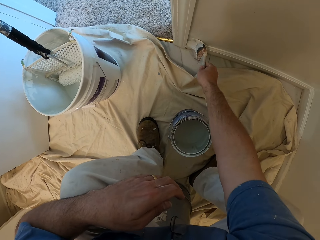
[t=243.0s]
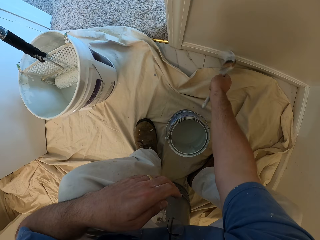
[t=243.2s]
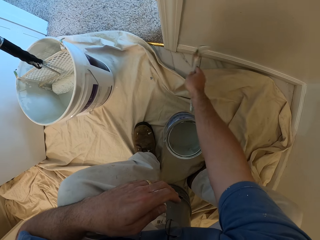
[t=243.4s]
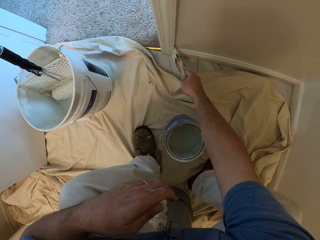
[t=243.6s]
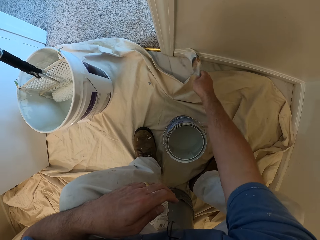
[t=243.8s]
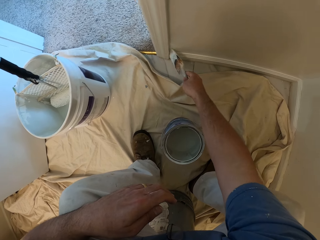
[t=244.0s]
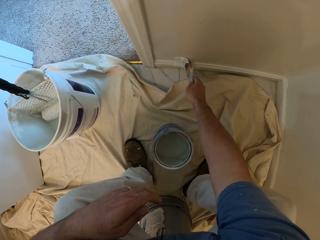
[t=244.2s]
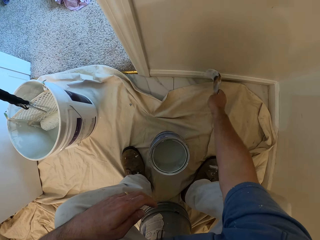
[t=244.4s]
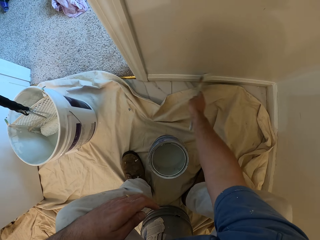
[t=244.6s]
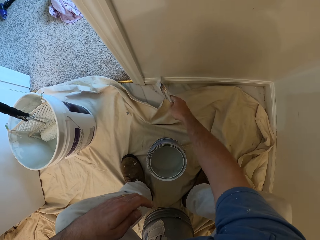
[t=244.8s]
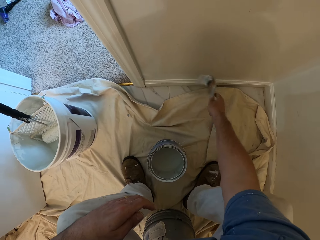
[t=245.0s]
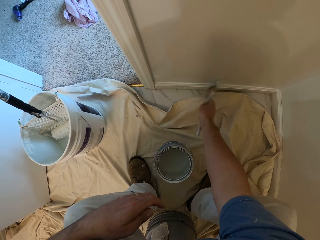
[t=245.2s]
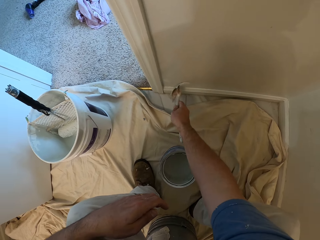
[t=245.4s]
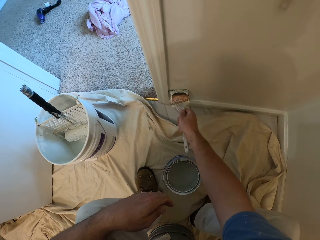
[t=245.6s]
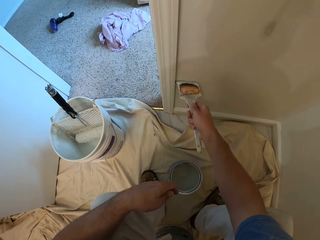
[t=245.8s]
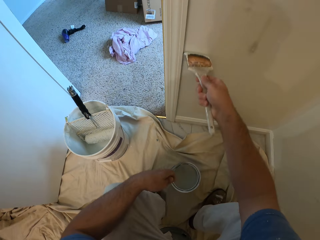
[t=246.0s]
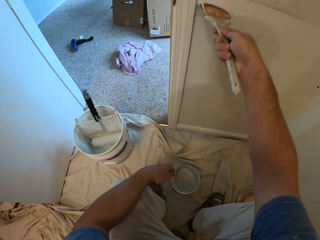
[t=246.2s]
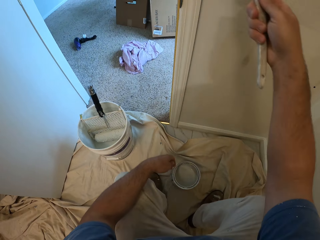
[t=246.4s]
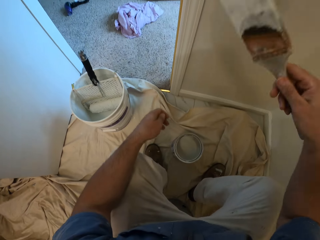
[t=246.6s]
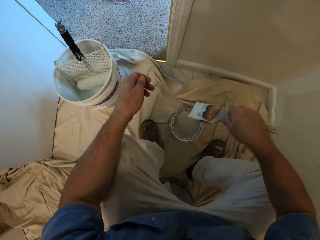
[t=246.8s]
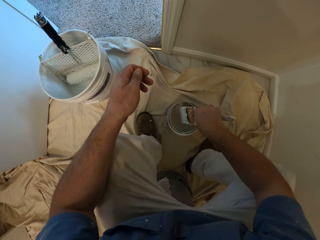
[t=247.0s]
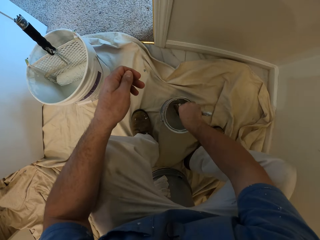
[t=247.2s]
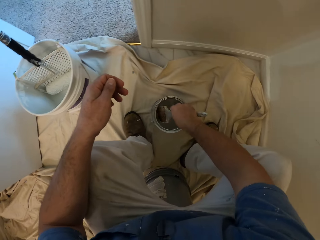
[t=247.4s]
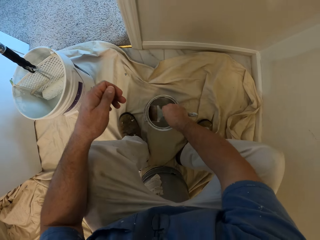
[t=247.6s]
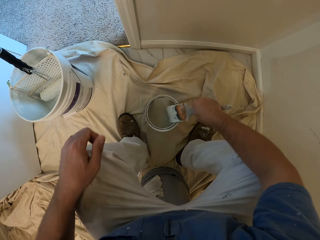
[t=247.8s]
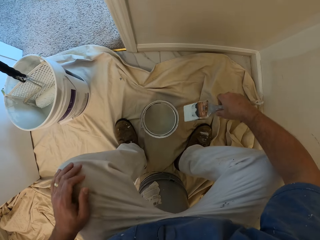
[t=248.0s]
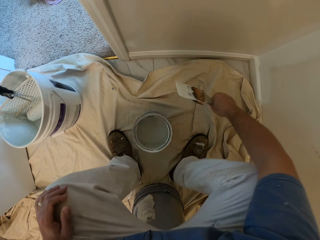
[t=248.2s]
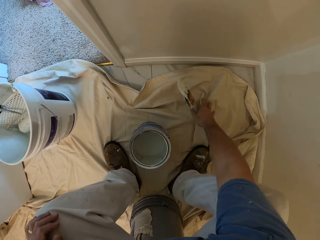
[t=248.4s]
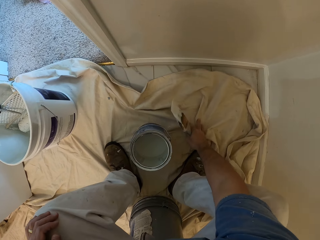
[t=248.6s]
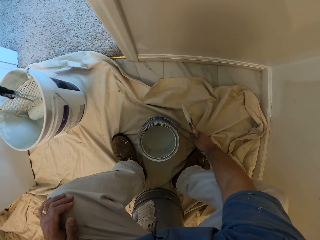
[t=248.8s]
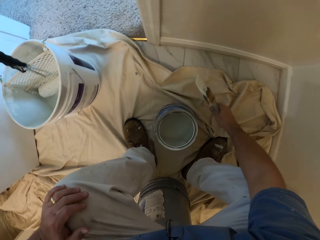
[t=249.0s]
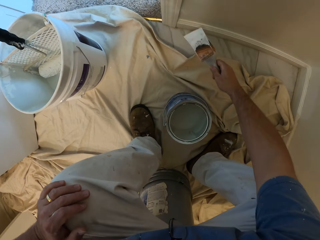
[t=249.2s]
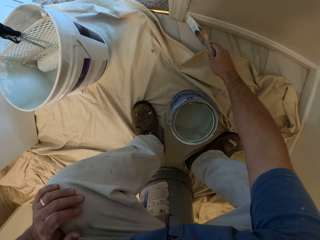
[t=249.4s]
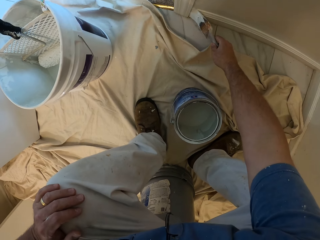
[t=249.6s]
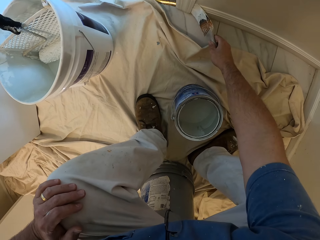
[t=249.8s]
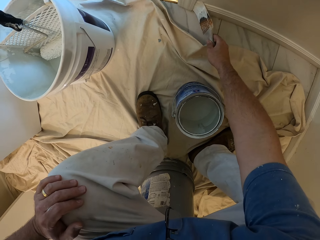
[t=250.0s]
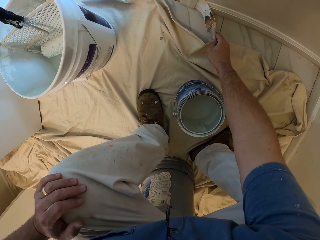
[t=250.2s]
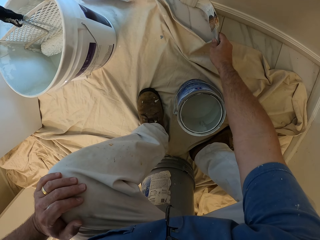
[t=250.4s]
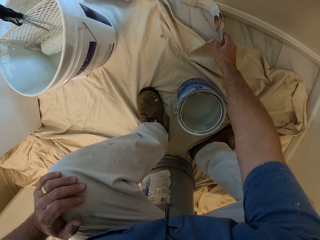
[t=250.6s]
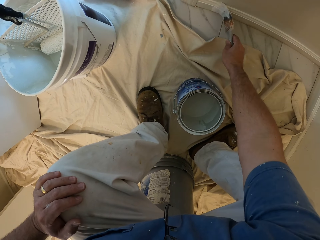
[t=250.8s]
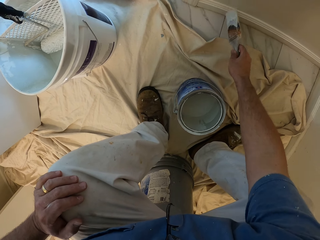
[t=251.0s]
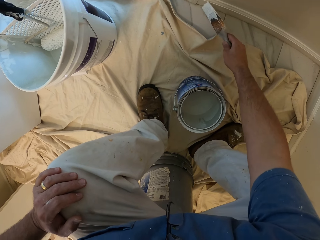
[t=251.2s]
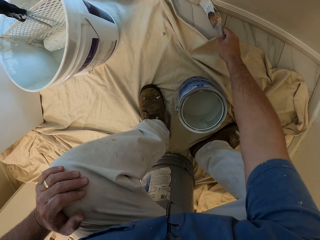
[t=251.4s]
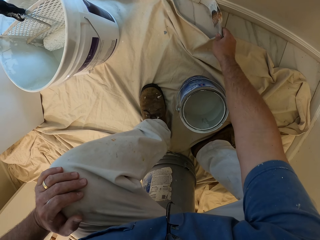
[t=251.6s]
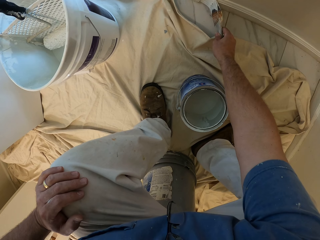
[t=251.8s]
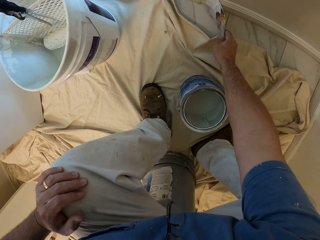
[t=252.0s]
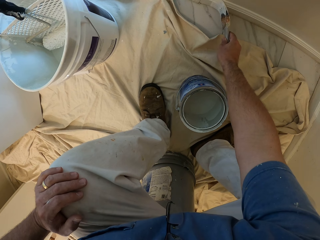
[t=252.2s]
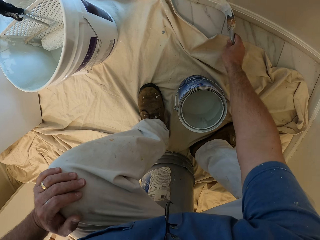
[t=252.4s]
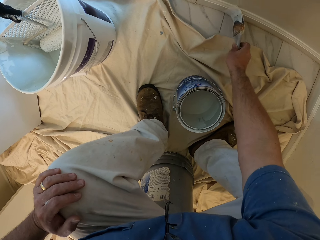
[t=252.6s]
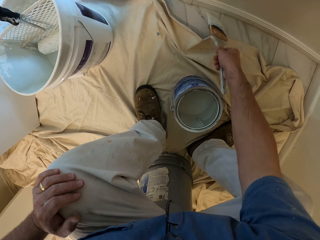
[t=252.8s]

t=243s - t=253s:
The camera wearer takes paint from the bucket of paint with the paint brush. He adjusts a cloth on the floor with his left hand. He paints the wall with the paint brush.

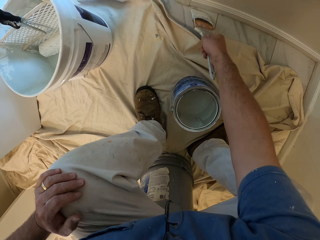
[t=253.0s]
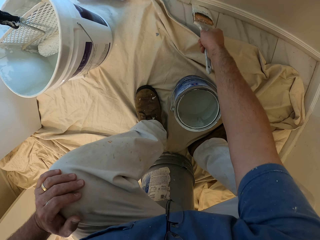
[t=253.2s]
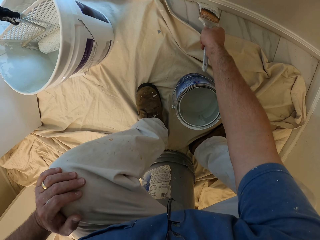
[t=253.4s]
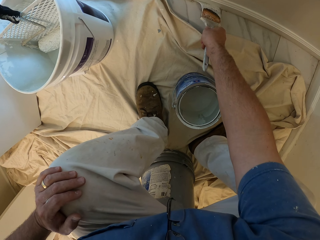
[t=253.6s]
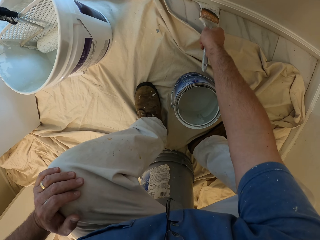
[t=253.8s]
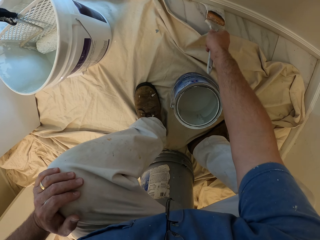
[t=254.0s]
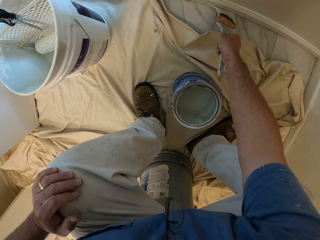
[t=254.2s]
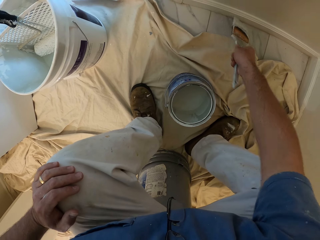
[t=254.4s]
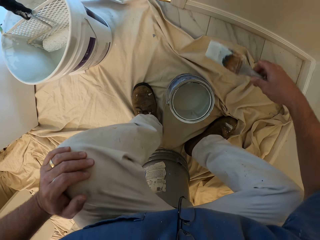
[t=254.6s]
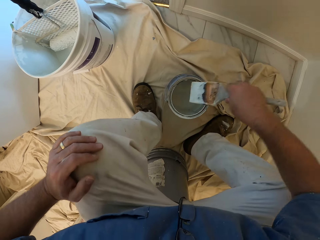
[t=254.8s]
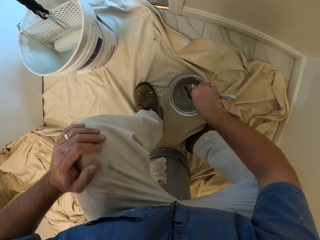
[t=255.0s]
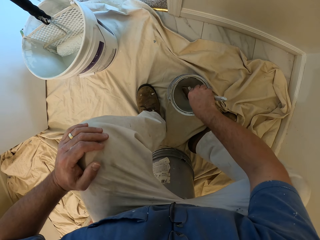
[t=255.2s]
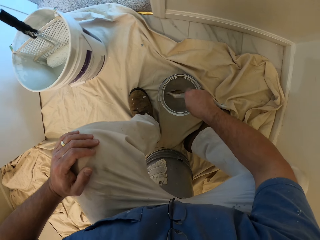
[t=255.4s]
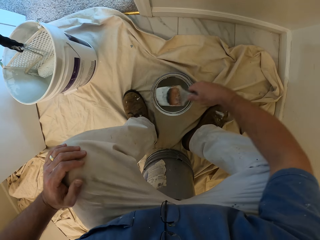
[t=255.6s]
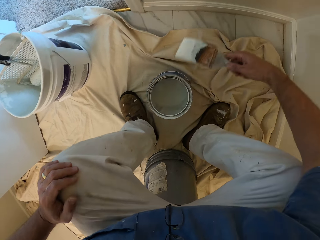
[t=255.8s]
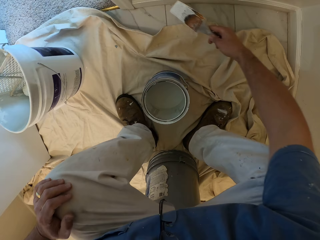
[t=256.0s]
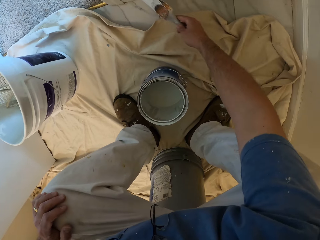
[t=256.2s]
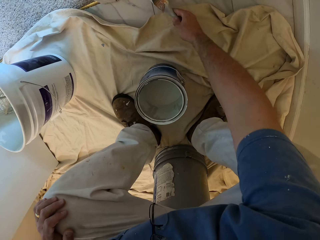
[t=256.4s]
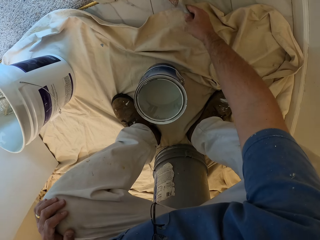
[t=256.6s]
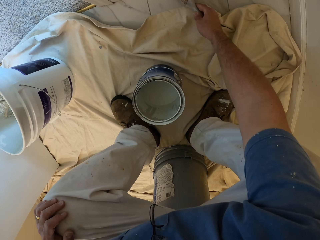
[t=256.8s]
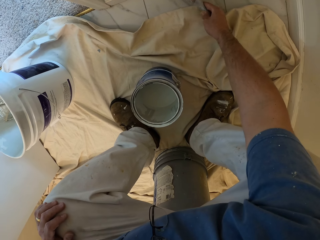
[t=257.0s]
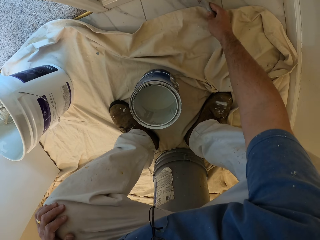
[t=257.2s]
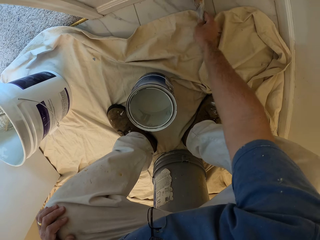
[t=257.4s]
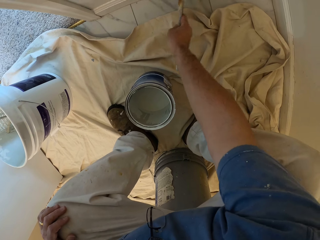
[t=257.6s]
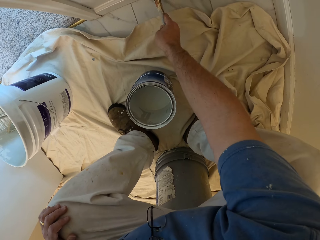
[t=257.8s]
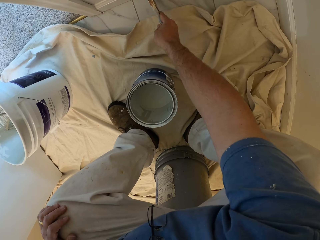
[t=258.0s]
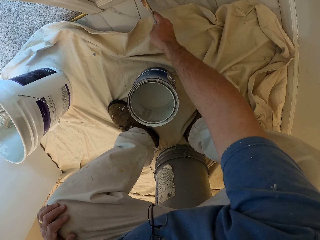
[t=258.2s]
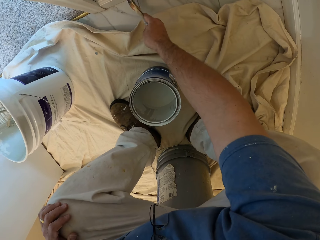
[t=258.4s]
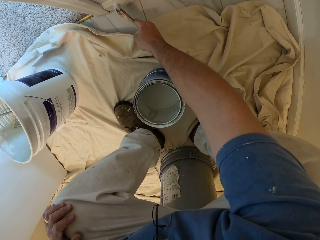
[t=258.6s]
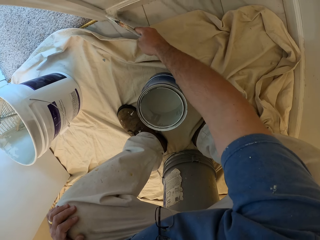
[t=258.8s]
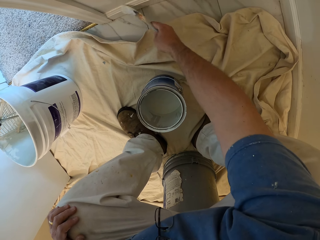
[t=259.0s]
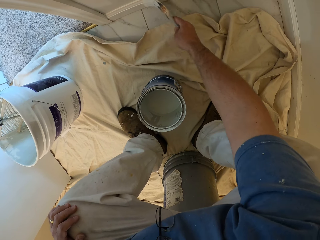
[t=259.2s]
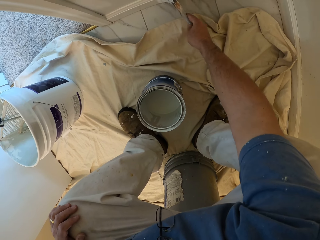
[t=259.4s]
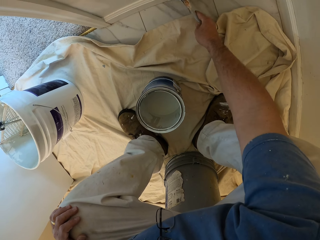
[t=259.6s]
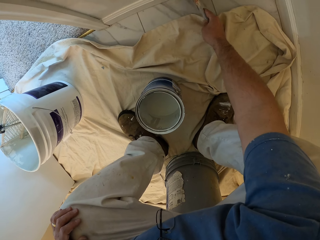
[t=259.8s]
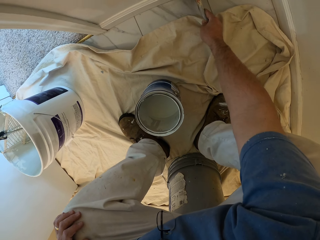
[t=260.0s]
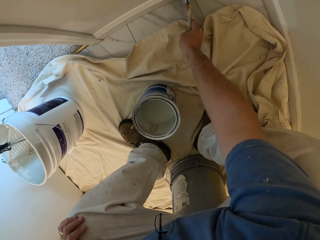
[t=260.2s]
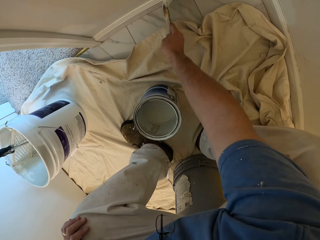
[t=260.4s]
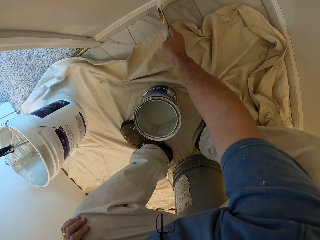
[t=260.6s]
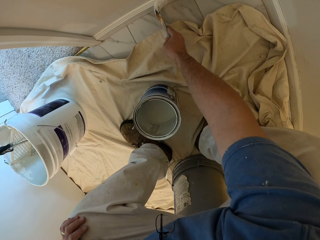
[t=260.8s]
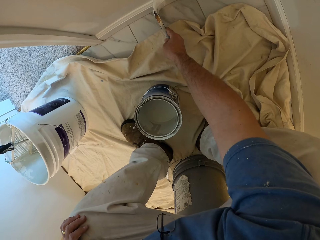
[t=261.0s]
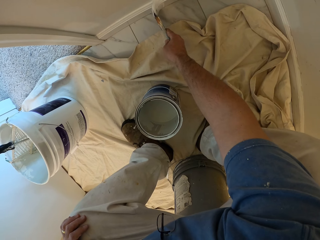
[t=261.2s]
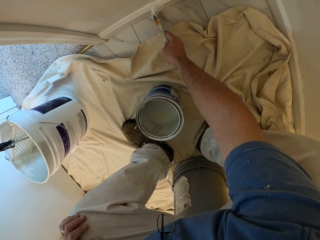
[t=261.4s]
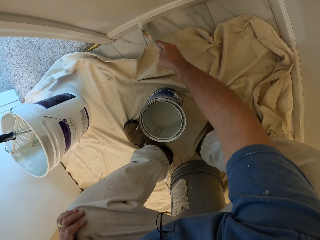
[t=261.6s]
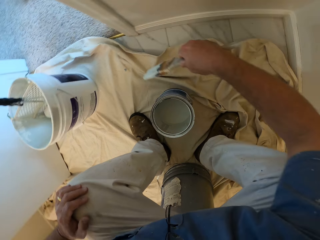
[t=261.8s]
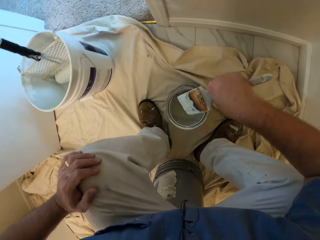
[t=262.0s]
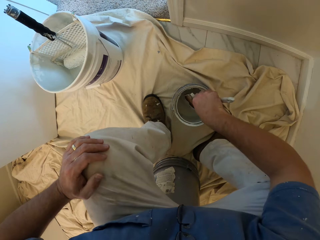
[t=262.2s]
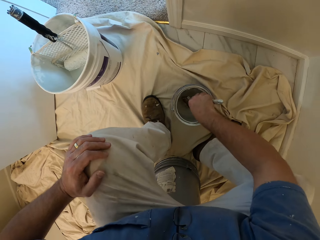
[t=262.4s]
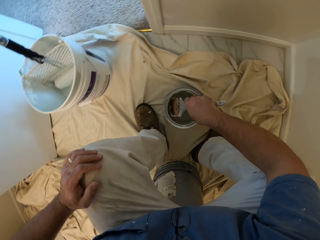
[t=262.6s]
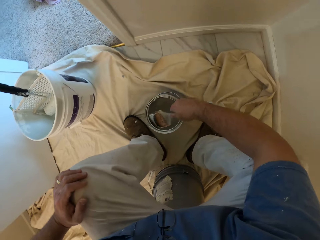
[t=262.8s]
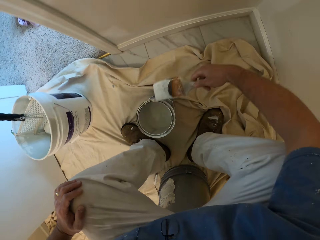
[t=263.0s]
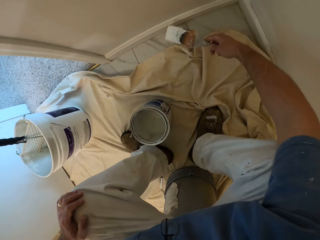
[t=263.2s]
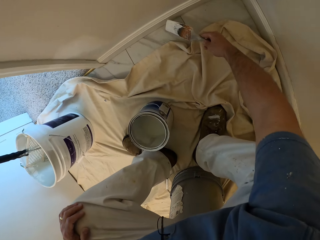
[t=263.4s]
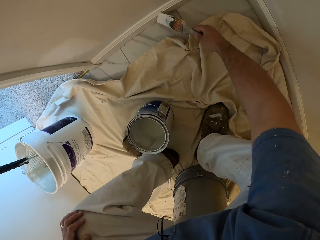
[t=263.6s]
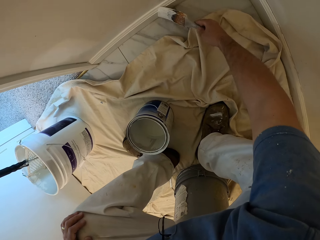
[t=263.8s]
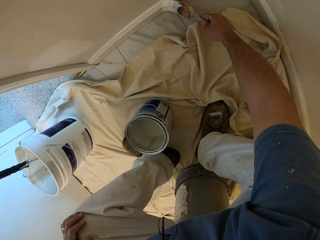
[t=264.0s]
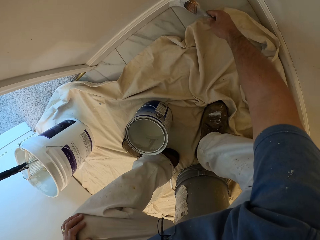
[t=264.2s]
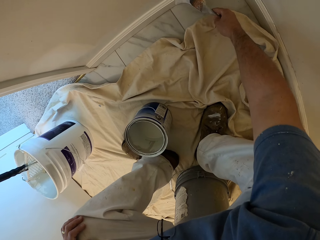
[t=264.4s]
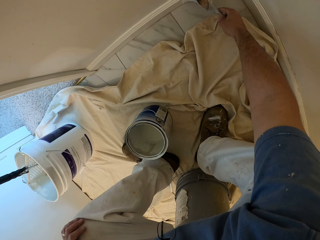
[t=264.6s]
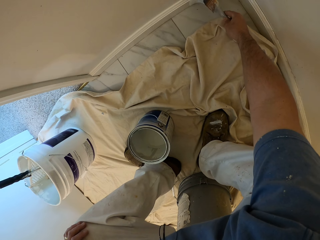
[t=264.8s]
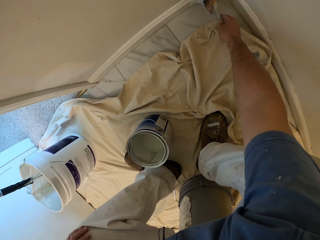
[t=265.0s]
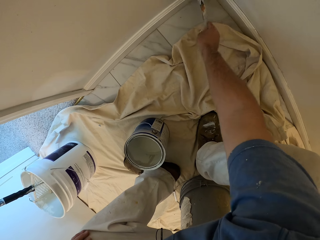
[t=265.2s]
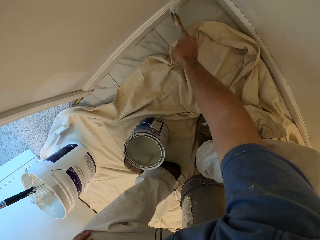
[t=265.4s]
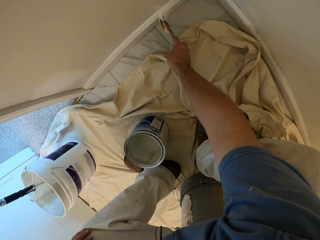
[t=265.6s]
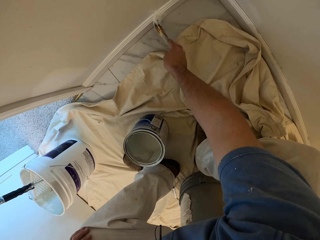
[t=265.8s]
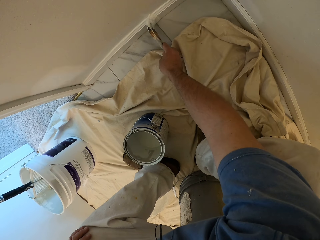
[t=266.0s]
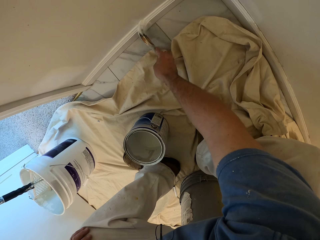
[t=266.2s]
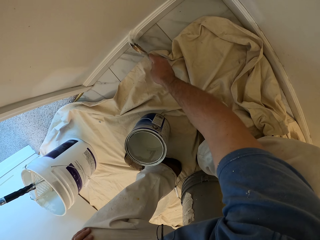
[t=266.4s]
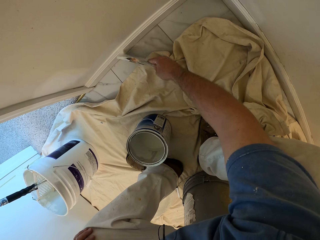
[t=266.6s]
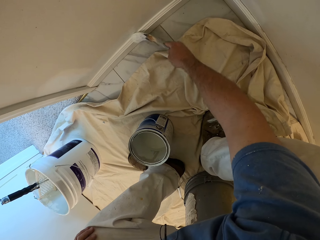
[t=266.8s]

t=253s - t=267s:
The camera wearer takes paint from the bucket of paint with the paint brush. He paints the wall with the paint brush. He takes paint from the bucket of paint with the paint brush. He paints the wall with the paint brush.
